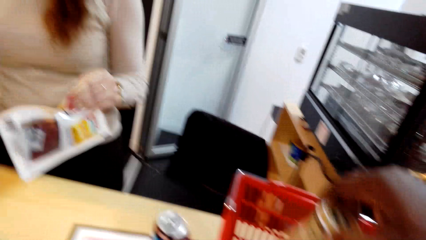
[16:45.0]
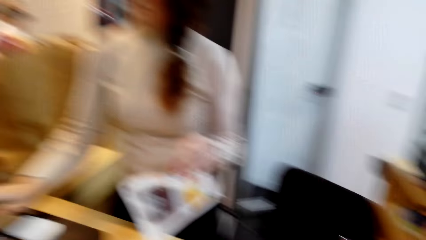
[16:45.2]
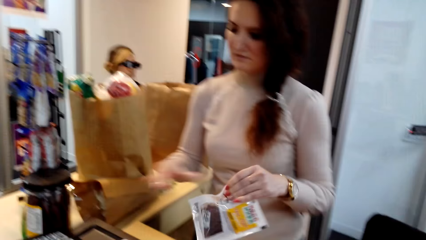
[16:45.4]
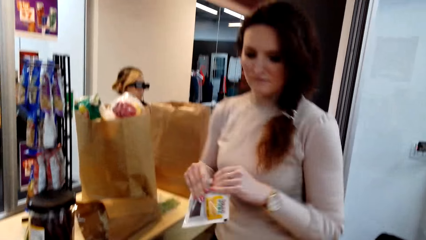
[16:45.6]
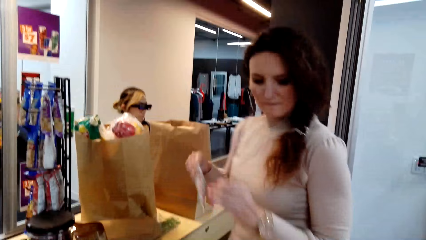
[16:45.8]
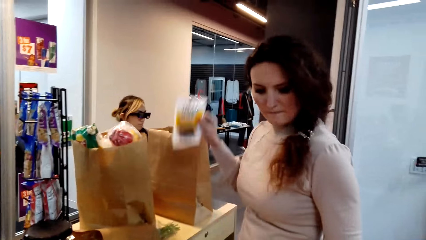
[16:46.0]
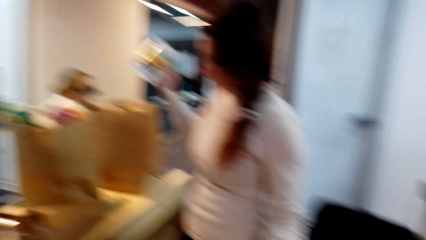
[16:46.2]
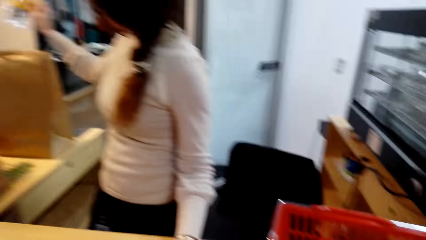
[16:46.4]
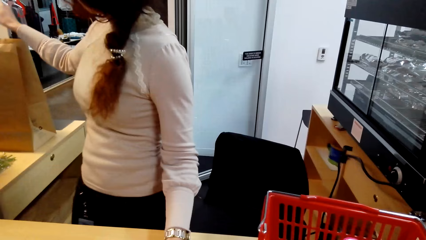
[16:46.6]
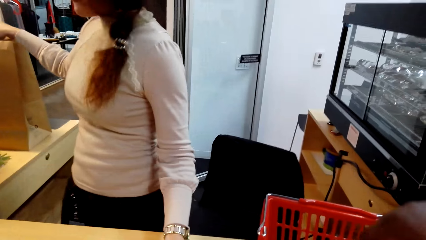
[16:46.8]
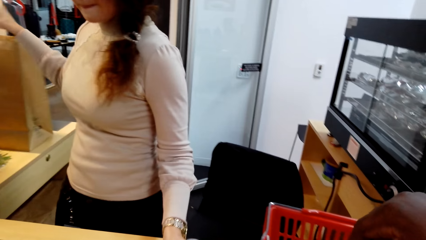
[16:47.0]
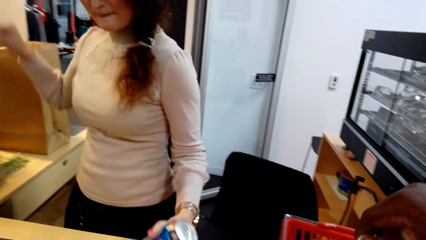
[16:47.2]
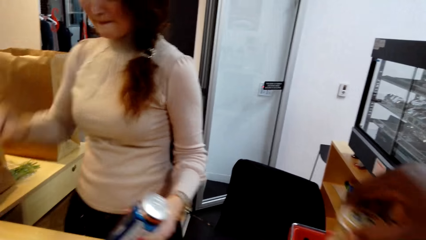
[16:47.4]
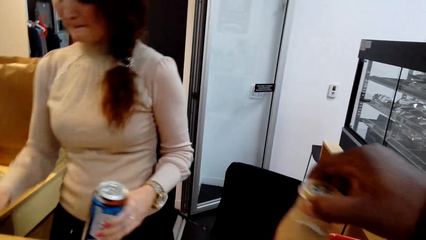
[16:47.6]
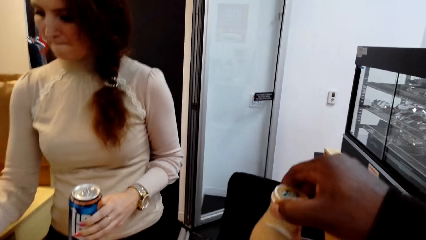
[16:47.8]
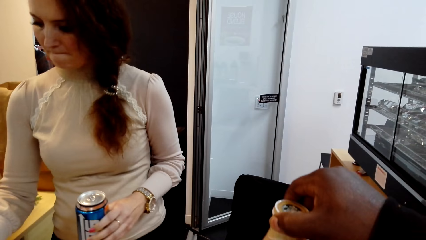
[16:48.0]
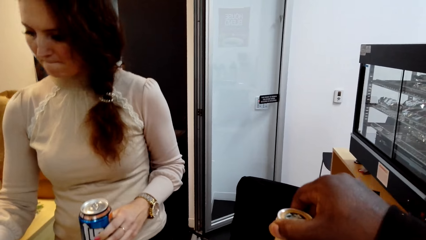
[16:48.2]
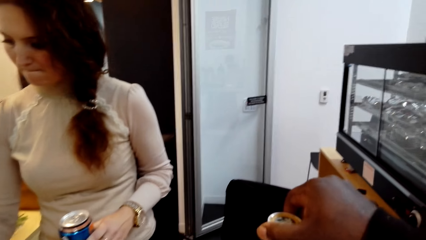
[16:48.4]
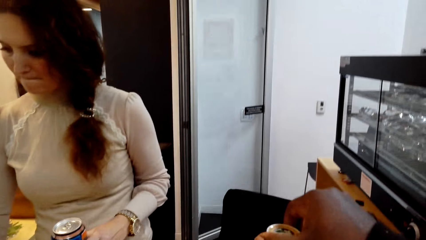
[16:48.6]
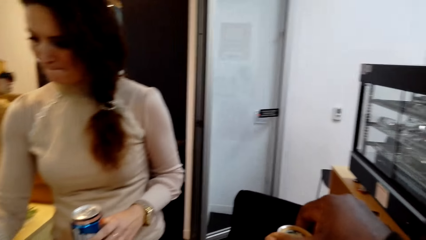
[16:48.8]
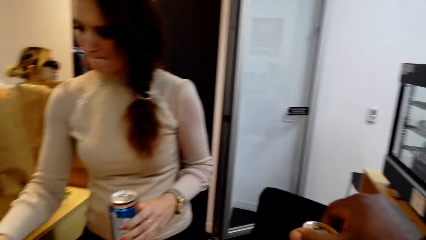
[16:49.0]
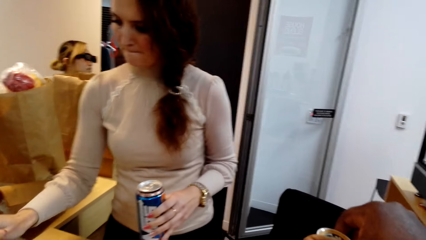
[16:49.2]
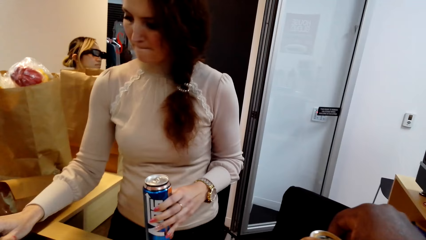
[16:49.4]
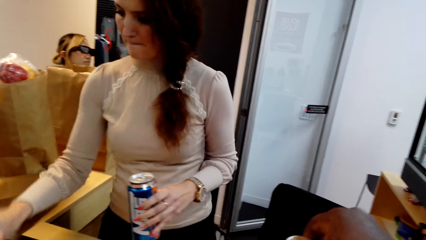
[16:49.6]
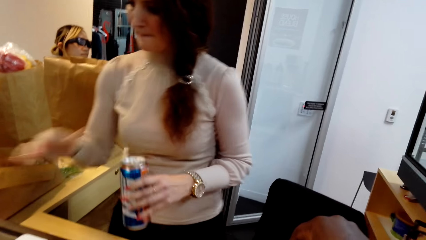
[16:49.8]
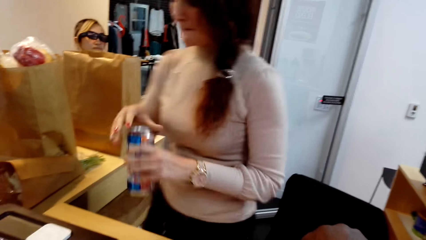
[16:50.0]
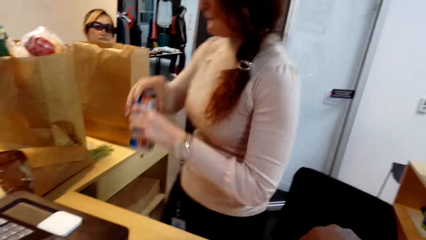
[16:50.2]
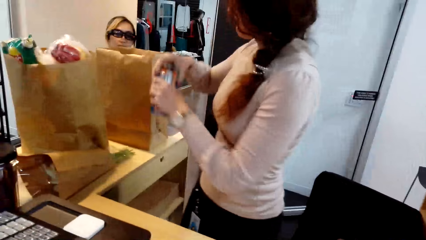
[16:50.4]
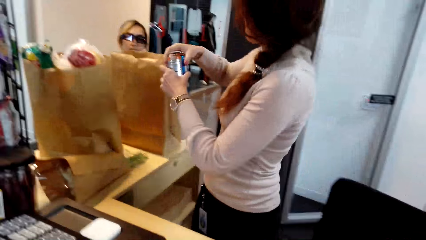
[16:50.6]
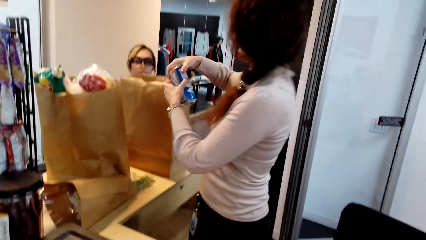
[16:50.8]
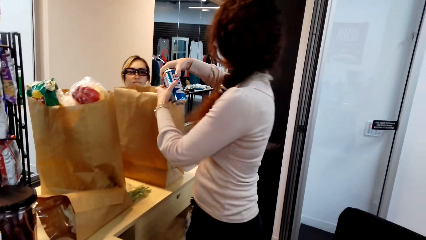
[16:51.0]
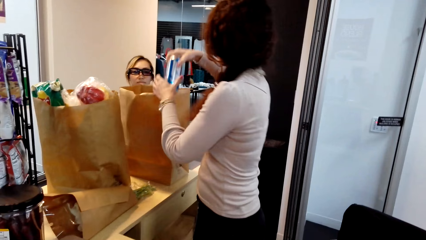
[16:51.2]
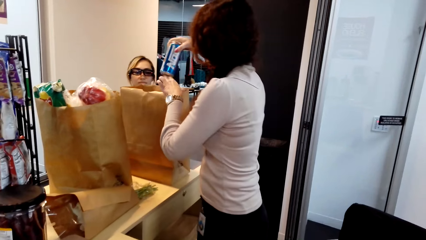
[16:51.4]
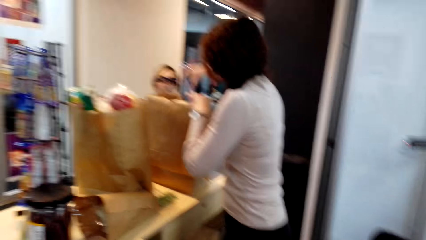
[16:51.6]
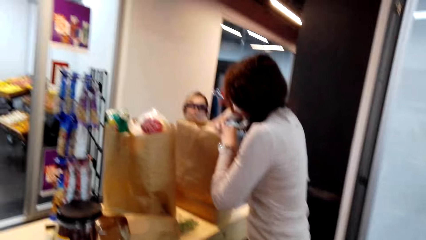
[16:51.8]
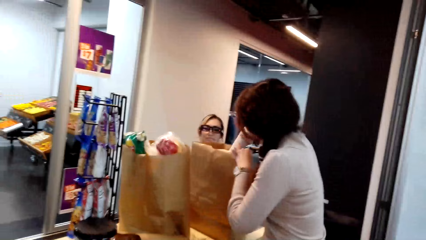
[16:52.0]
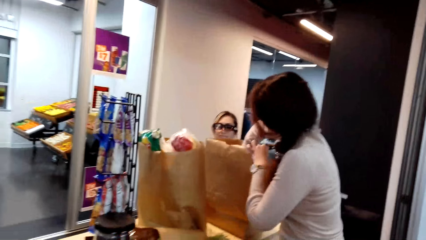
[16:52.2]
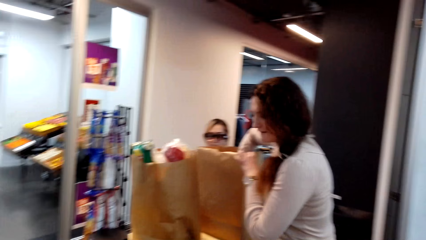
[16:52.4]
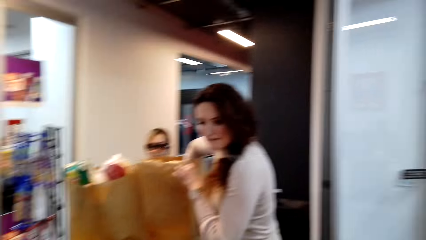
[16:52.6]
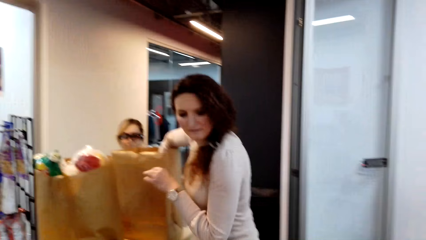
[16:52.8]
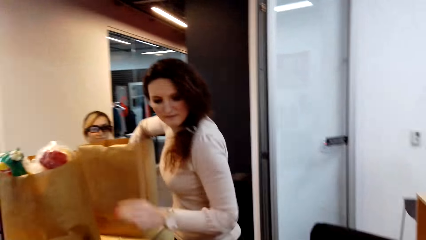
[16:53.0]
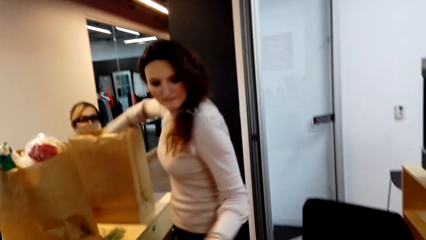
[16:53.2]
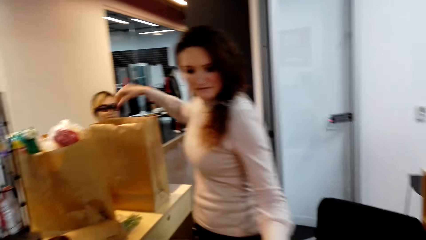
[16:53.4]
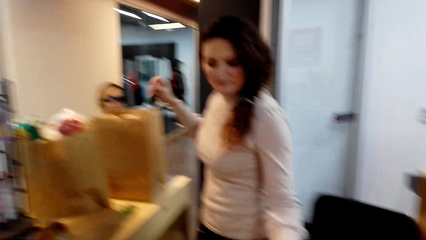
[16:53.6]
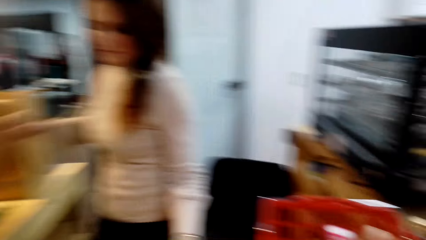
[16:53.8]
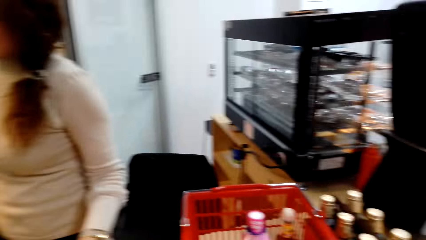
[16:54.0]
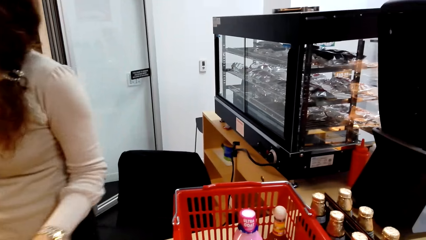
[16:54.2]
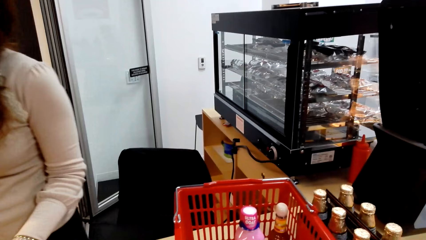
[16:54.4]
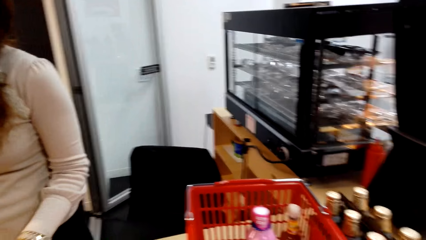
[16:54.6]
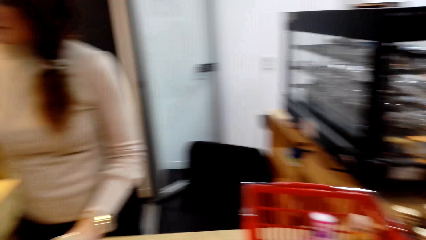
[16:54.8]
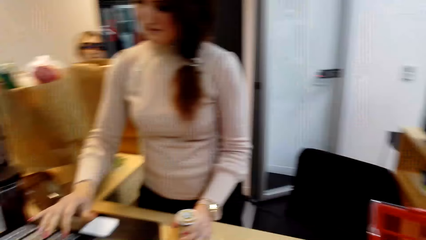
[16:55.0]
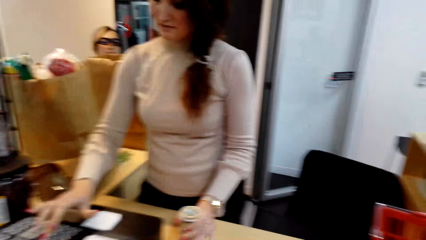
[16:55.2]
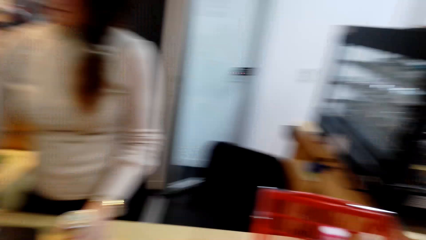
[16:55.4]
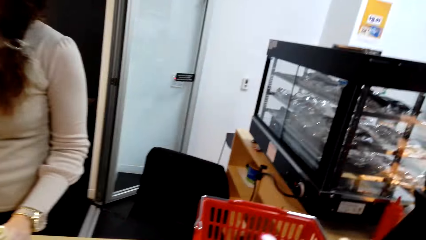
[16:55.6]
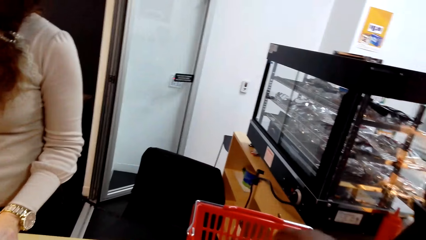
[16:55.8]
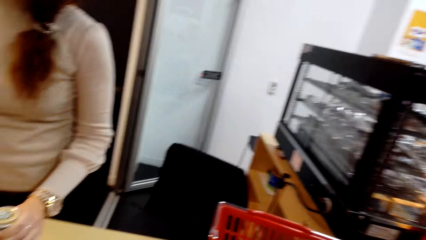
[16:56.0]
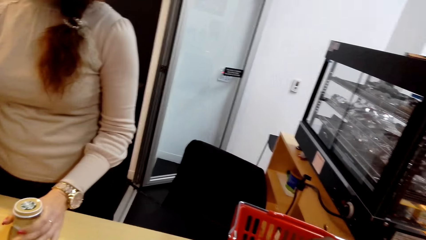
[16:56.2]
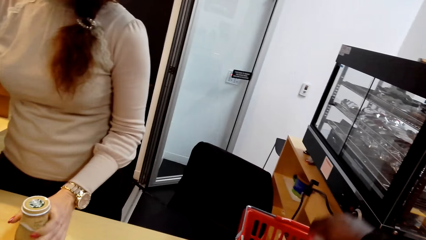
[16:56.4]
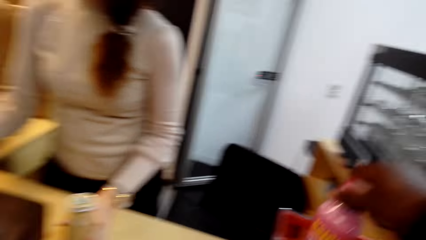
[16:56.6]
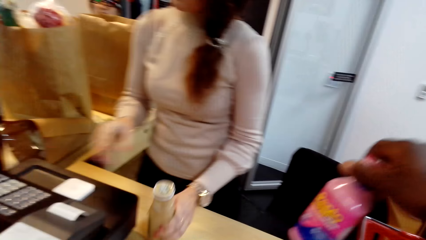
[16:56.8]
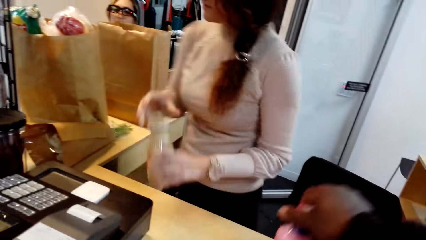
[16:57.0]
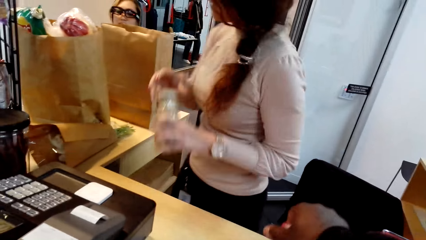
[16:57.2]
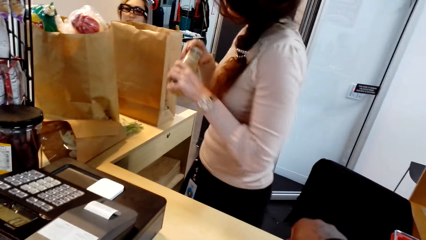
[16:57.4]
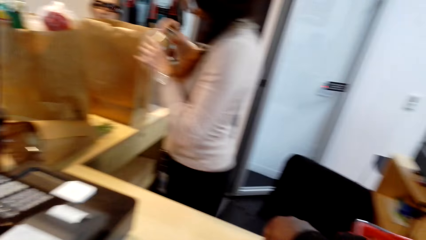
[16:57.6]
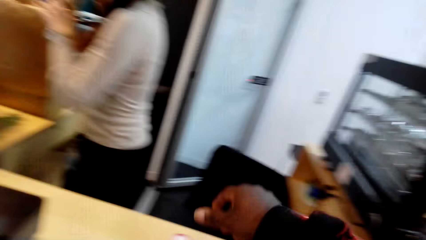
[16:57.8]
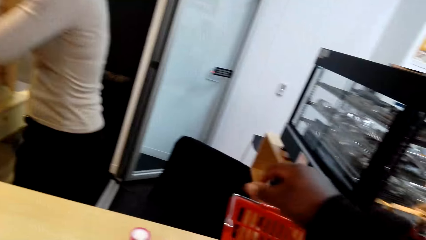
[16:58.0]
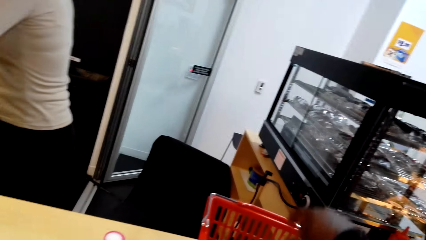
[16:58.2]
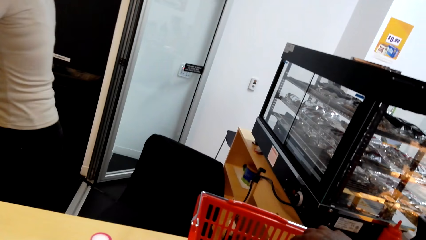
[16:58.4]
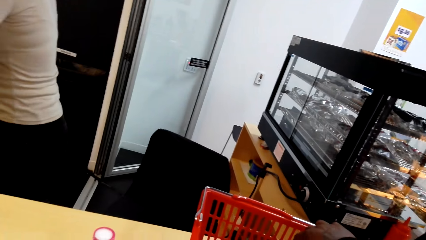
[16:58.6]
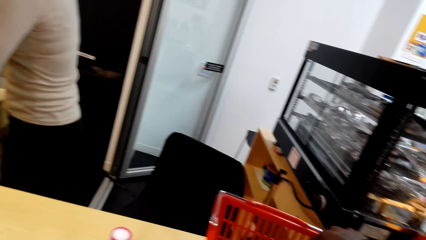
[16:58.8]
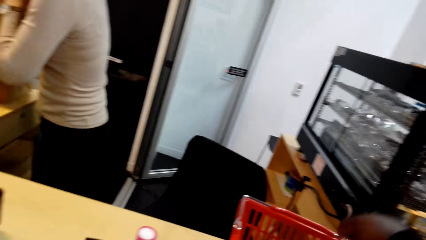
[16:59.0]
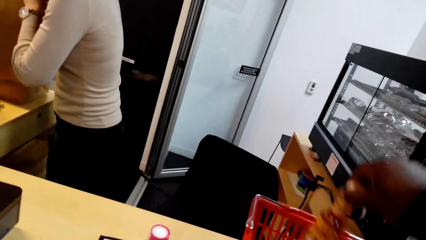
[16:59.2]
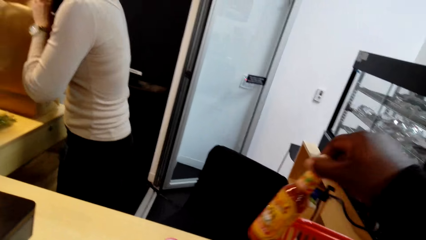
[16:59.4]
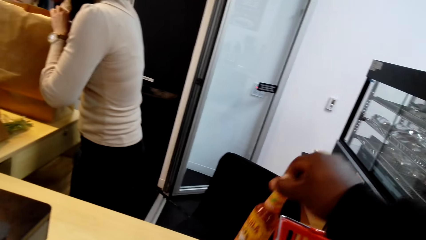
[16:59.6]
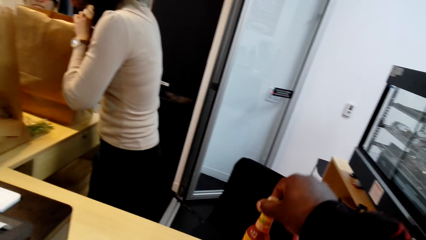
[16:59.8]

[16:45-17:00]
The camera wearer places the bottle of something on the table. They put the snack on the paper. A person picks a drink can and operates a cash register machine. The camera wearer places the bottle of something on the table. The person presses the billing machine, drops the drink can on the packaging bag, puts the paper in the paper, picks something, operates the cash register machine, and presses the billing machine. The camera wearer places the bottle of something on the table. The person puts another drink on the bag.
